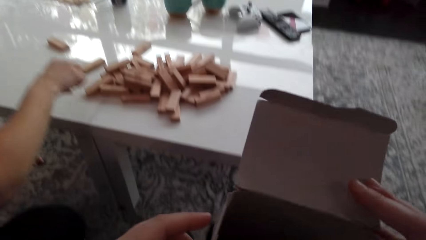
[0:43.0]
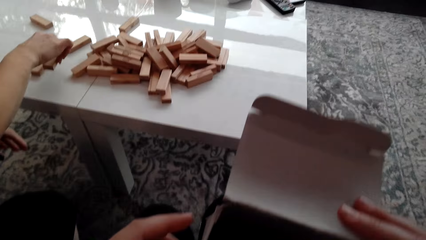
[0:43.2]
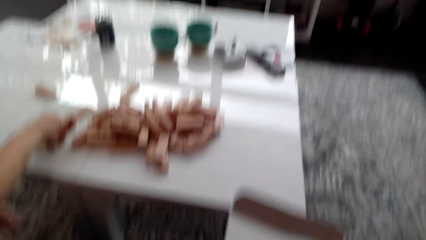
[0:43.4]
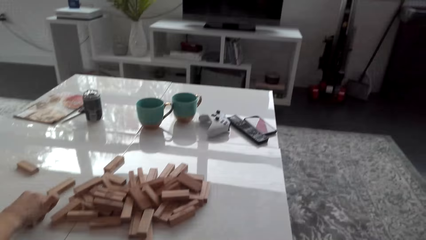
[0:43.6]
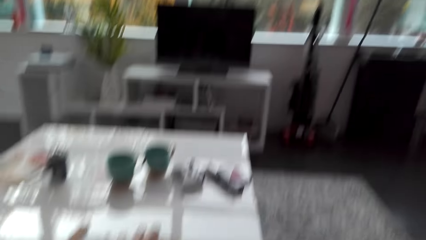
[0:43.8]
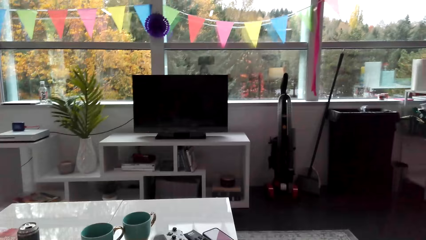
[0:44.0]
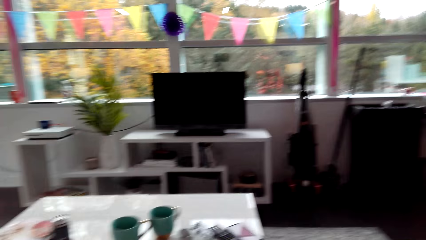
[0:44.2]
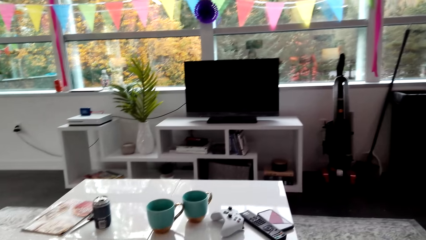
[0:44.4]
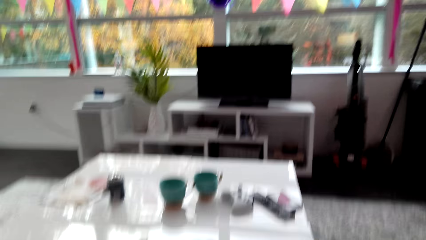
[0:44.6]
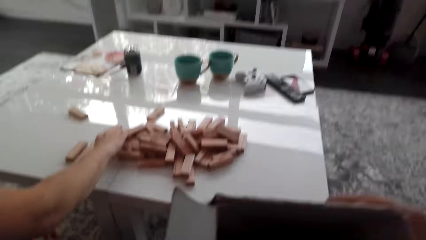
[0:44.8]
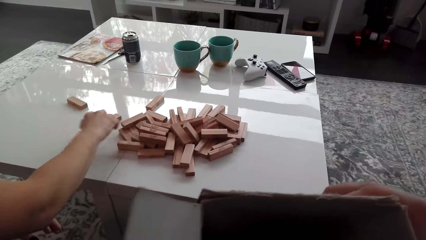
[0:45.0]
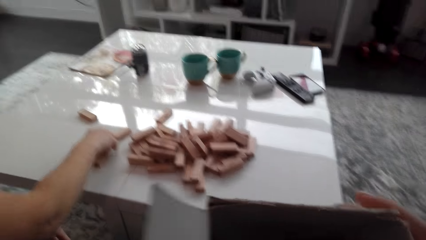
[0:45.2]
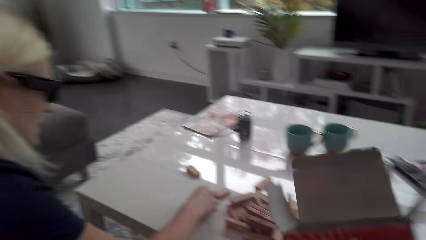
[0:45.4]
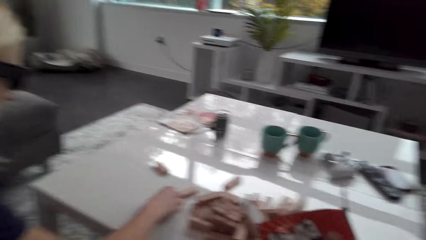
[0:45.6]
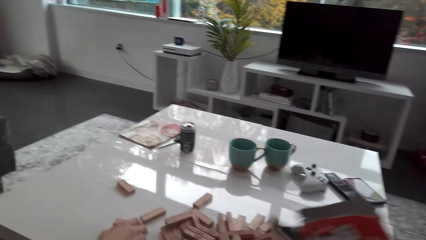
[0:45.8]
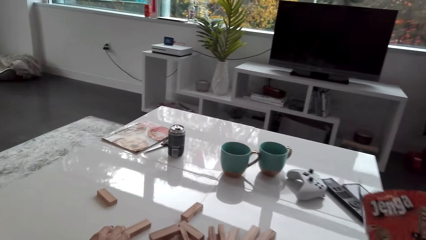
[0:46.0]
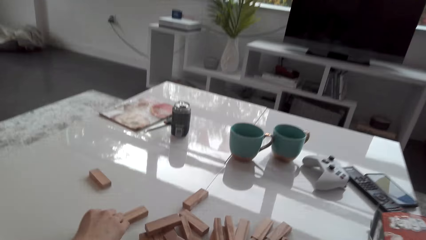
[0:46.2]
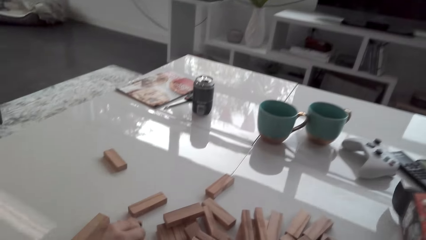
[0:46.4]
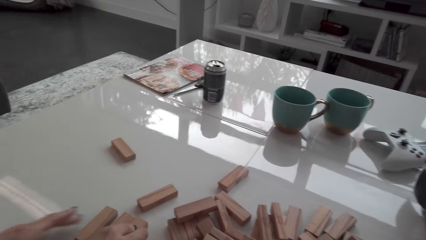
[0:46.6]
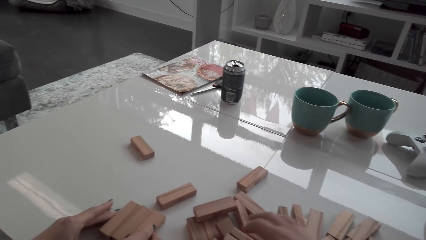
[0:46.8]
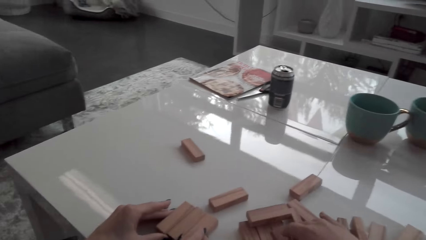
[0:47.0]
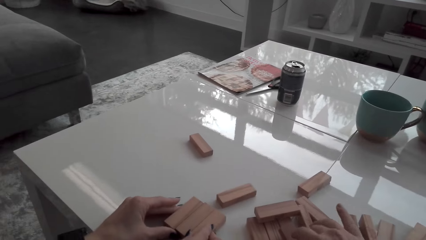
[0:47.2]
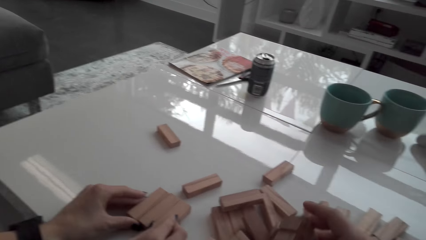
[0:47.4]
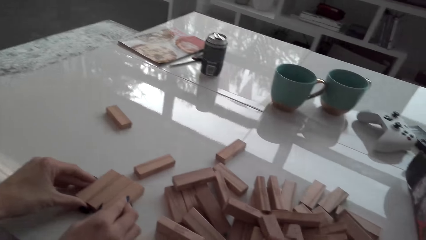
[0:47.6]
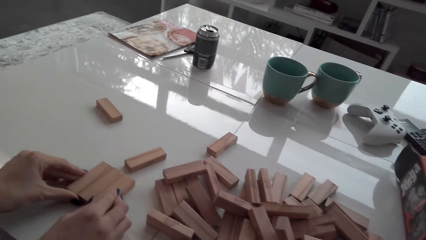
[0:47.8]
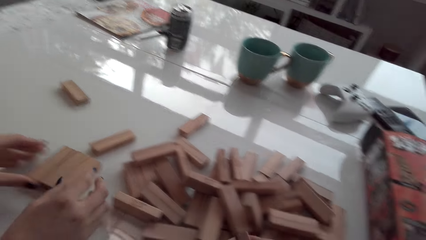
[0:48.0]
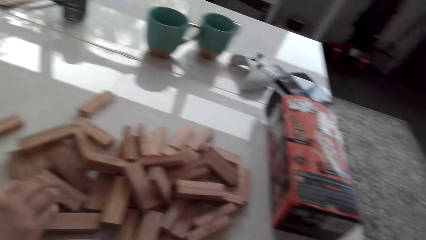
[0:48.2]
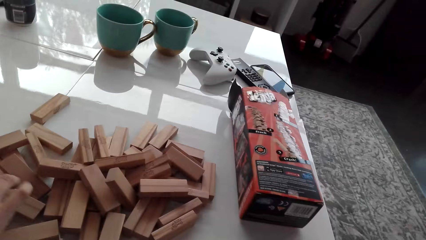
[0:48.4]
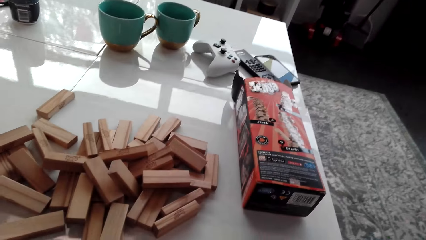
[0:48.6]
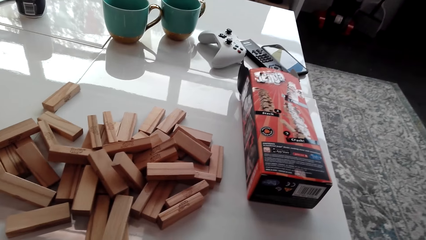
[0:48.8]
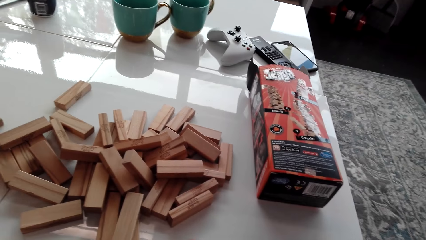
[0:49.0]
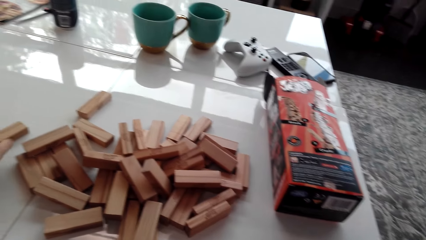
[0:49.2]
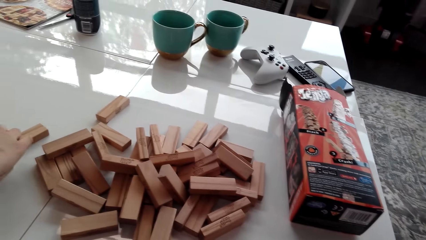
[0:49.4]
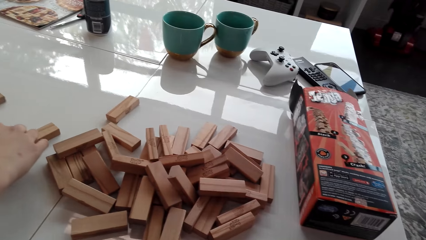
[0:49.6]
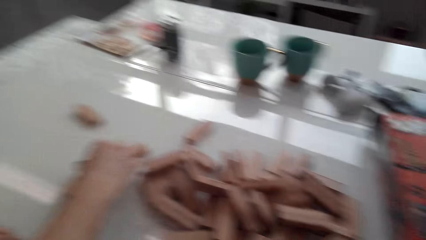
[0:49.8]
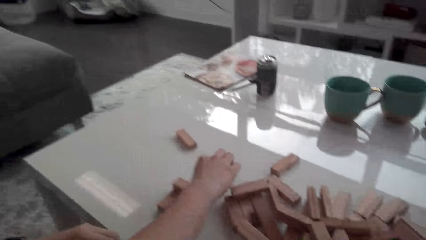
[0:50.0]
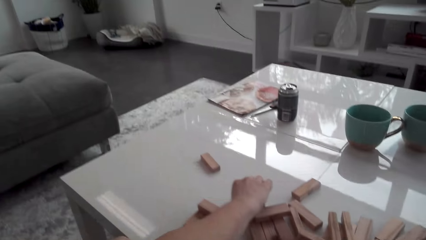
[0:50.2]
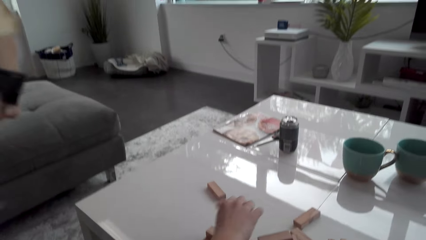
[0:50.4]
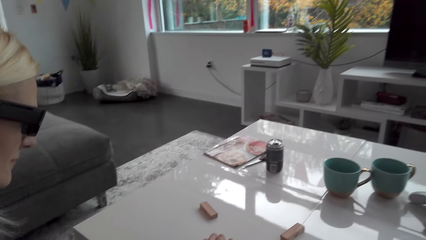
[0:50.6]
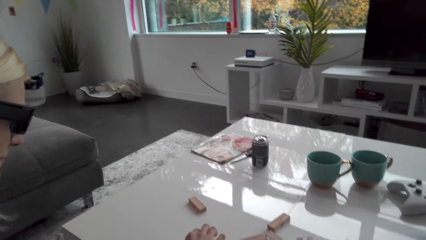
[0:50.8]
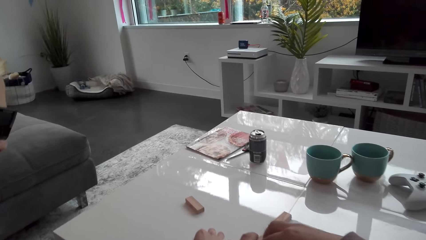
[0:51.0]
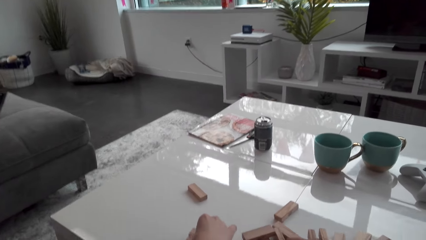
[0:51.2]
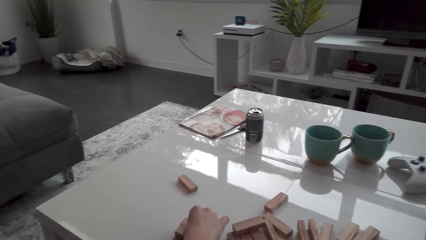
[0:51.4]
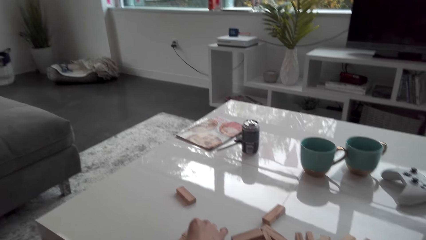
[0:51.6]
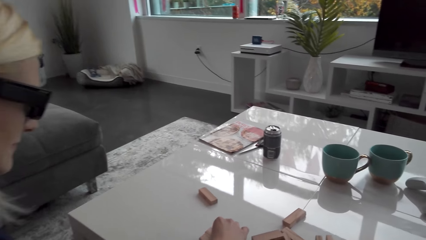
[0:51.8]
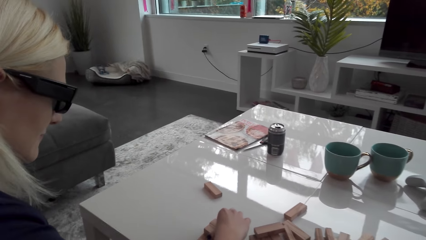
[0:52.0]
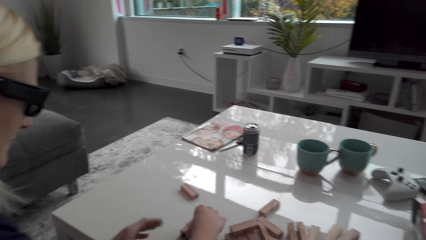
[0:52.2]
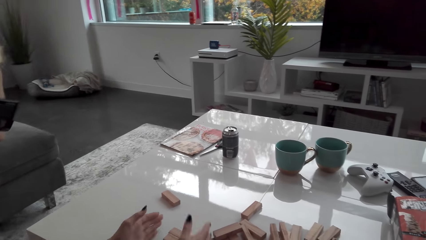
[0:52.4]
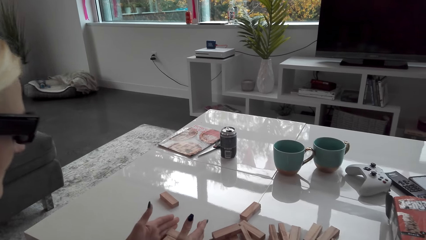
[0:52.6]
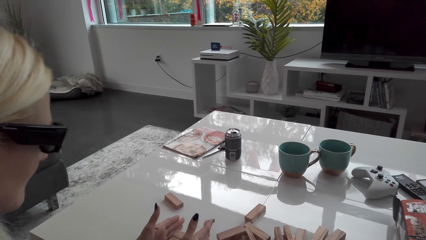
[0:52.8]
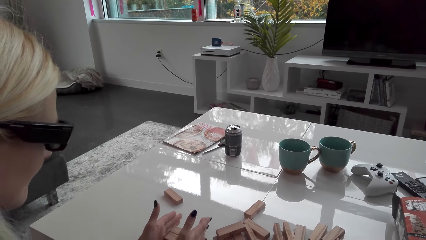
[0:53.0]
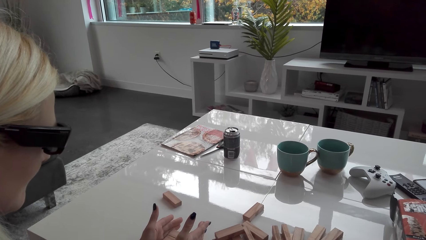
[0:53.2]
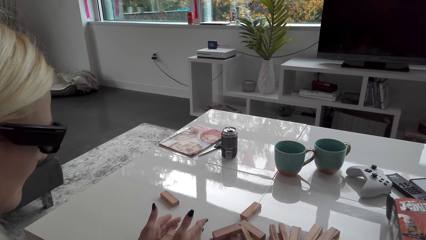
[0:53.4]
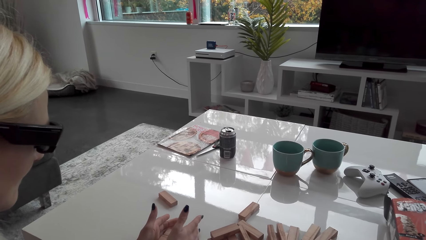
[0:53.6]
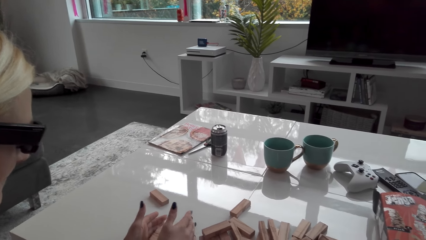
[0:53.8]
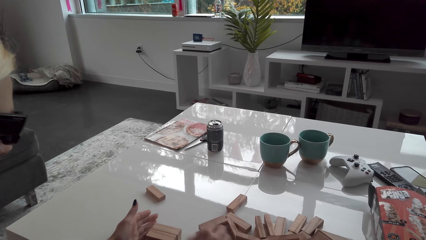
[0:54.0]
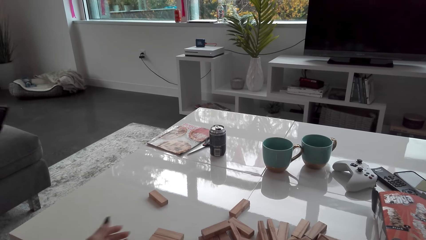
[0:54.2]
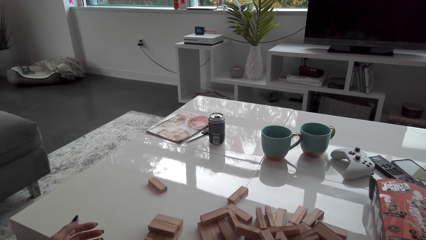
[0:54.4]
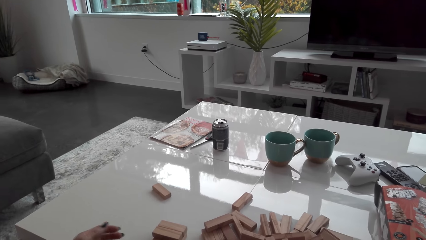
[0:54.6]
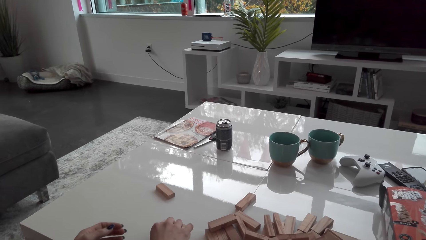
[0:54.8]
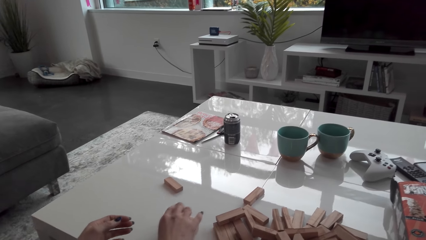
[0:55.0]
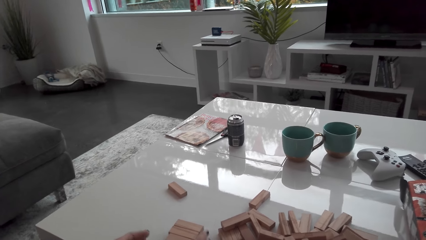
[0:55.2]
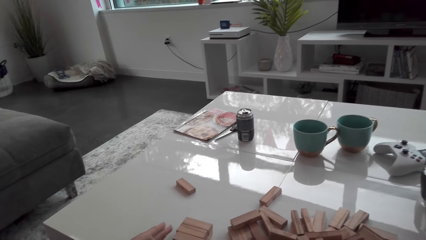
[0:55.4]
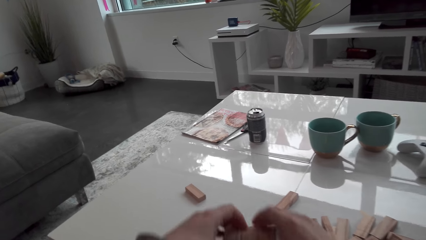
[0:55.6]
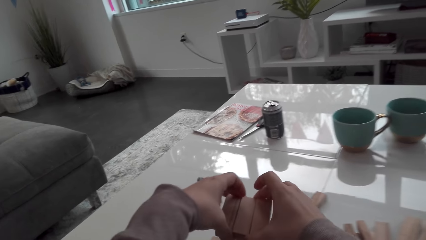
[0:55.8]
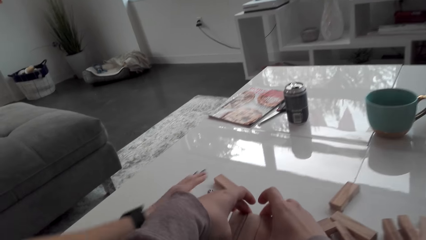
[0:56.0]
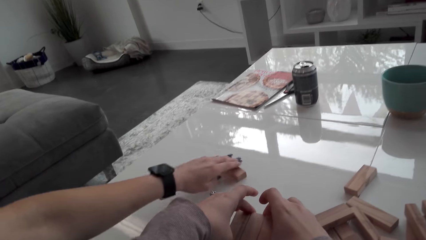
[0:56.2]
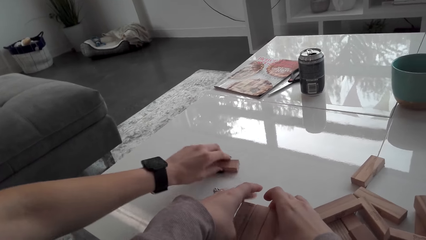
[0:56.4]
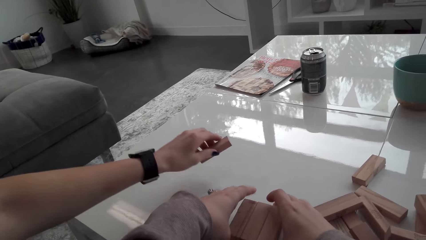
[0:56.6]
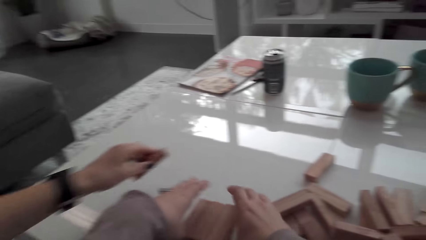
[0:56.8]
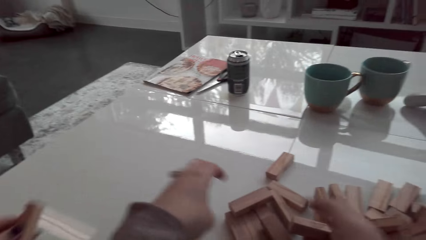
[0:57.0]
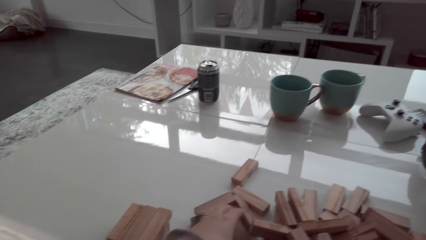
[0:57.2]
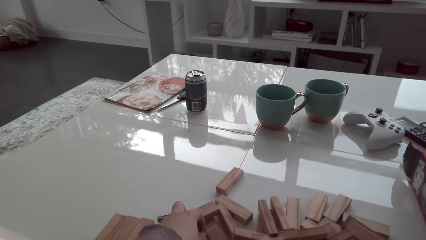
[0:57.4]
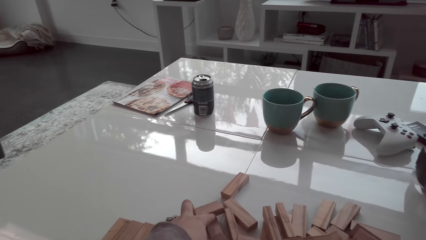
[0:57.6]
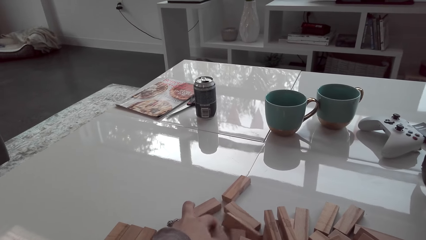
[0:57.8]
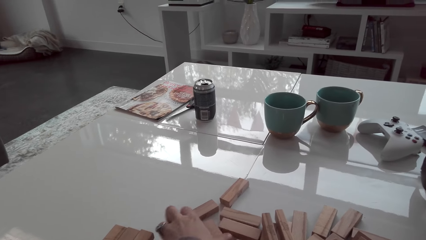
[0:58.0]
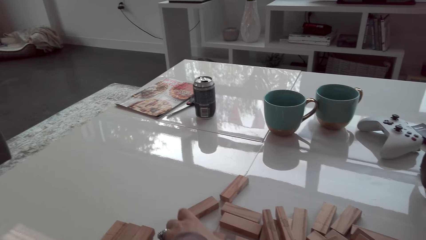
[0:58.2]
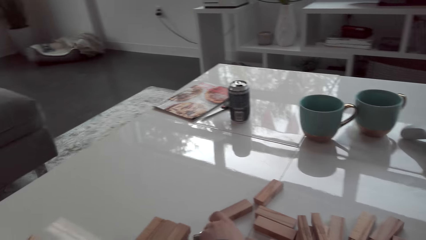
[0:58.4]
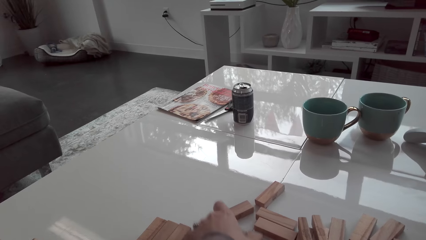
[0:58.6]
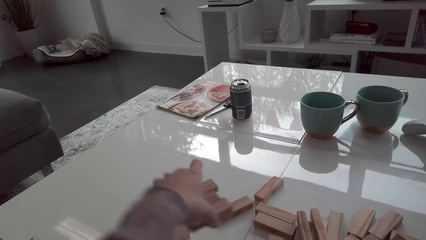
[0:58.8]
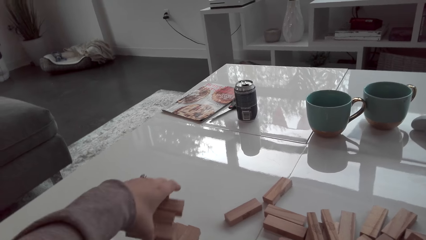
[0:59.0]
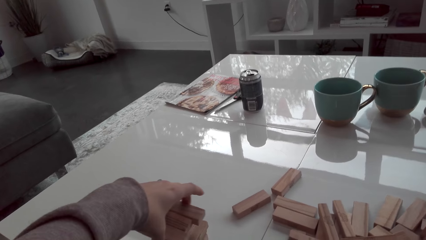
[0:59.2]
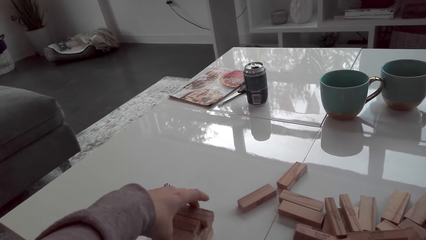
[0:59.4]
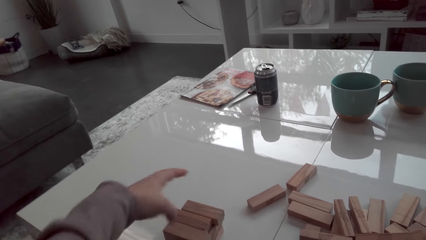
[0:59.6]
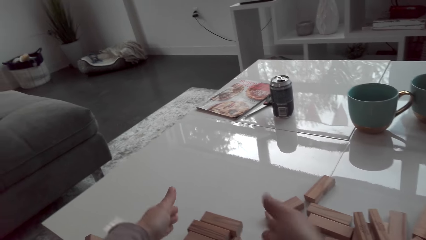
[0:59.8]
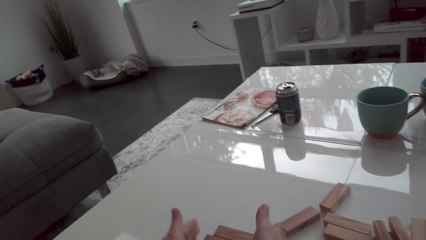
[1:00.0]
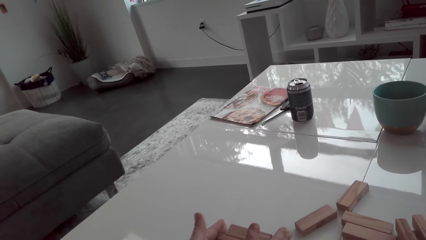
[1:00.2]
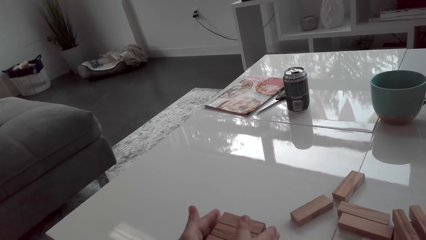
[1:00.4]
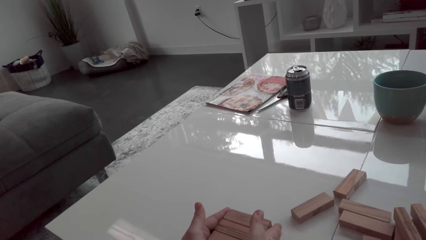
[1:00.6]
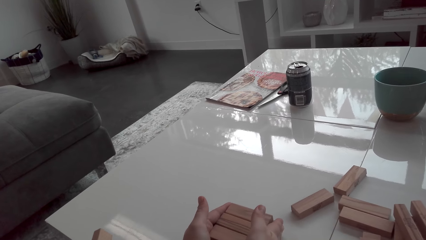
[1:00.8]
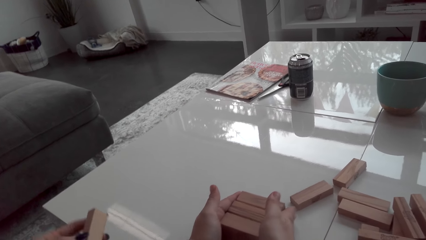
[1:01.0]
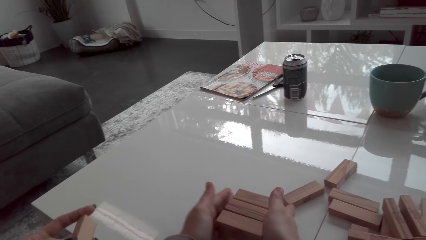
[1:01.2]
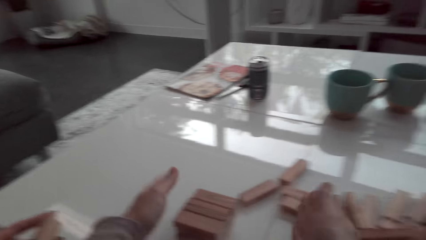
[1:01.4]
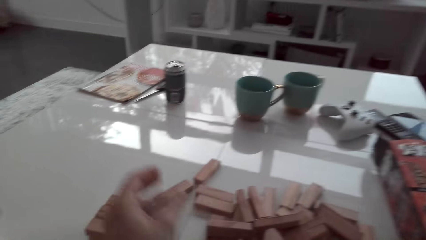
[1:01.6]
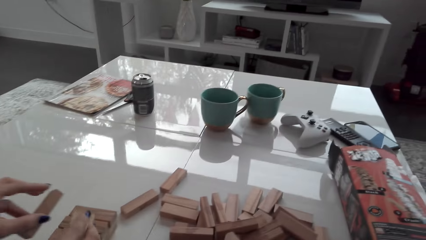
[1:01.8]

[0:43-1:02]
The lady arranges the blocks on the table. The camera wearer looks around. The lady picks up the jenga blocks. The camera wearer places the box on the table. The lady places a carton on the table and arranges the blocks on the table. The lady arranges the blocks on the table again. The camera wearer stacks blocks on a tower. The lady arranges the blocks on the table again. The camera wearer picks up playing blocks. They stack the blocks on the tower.
